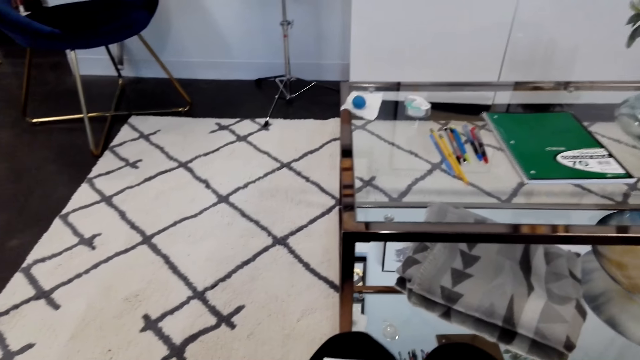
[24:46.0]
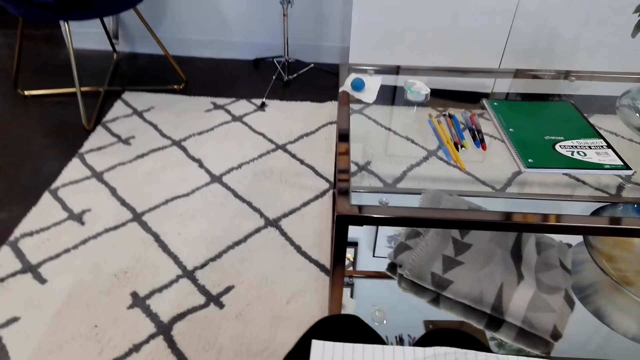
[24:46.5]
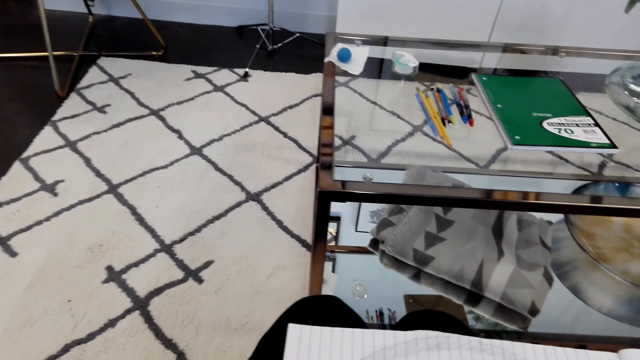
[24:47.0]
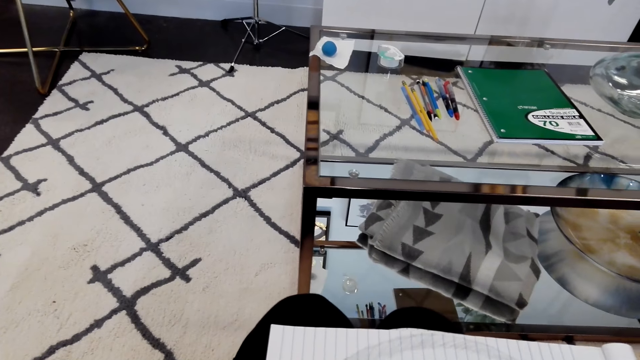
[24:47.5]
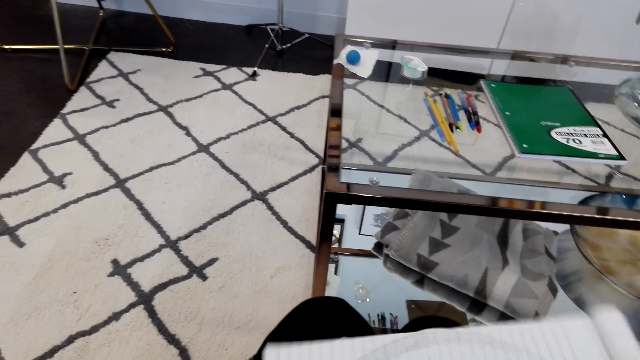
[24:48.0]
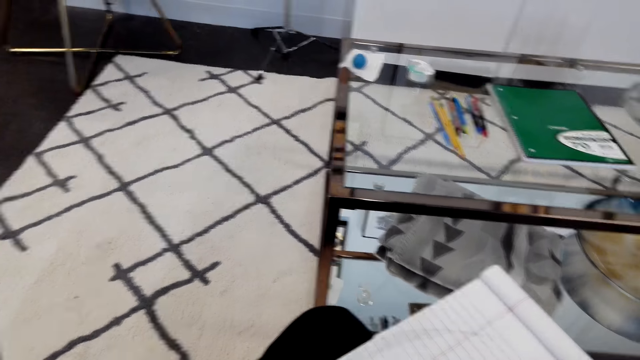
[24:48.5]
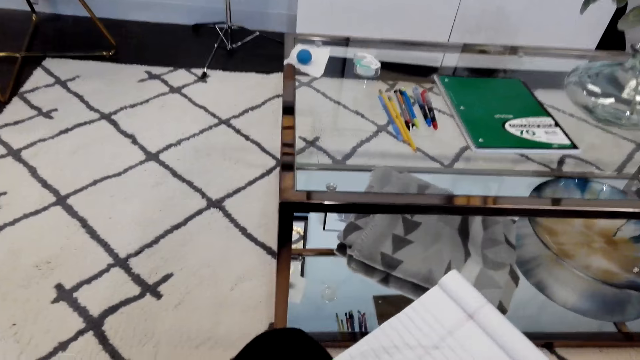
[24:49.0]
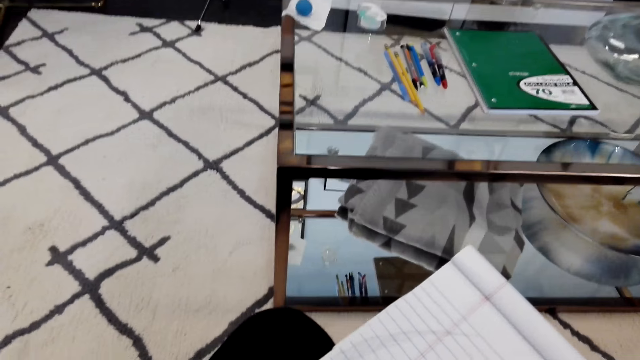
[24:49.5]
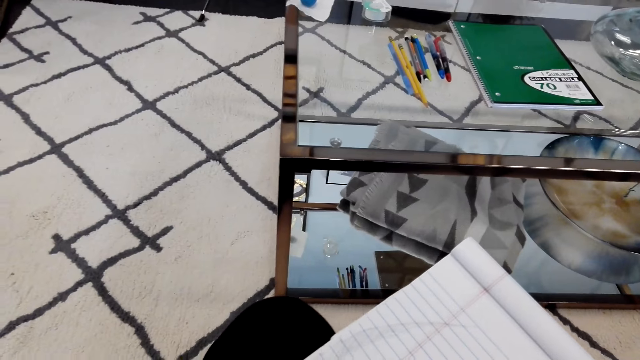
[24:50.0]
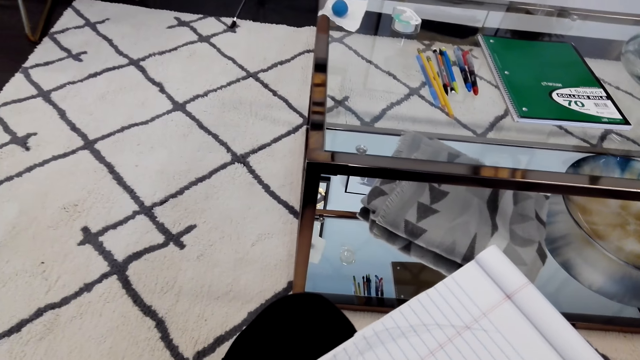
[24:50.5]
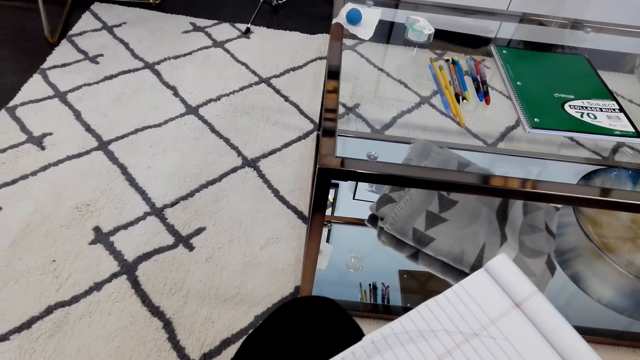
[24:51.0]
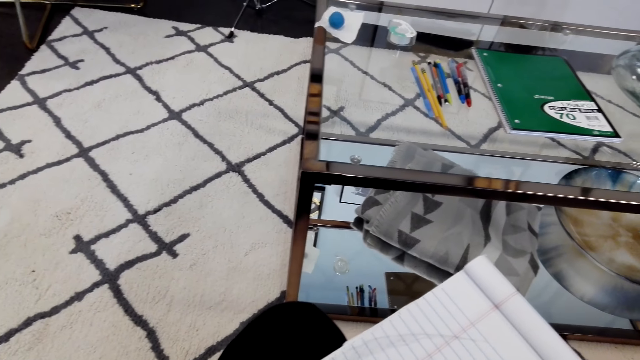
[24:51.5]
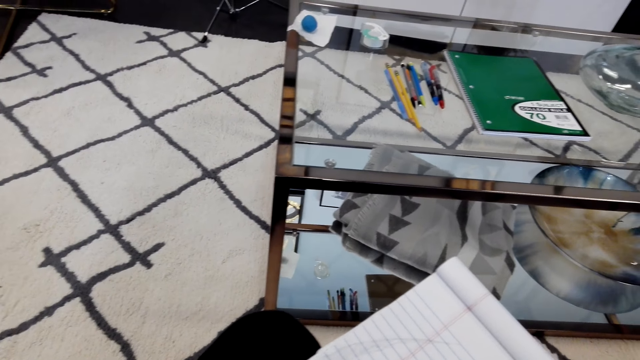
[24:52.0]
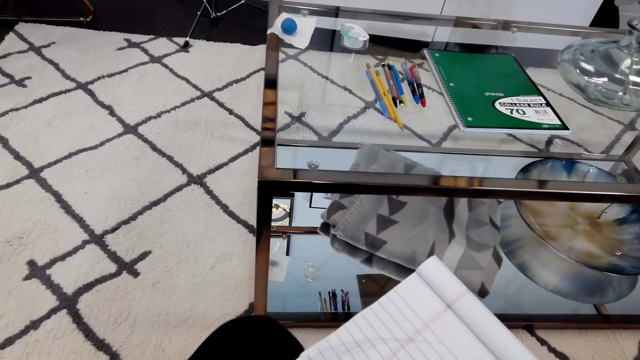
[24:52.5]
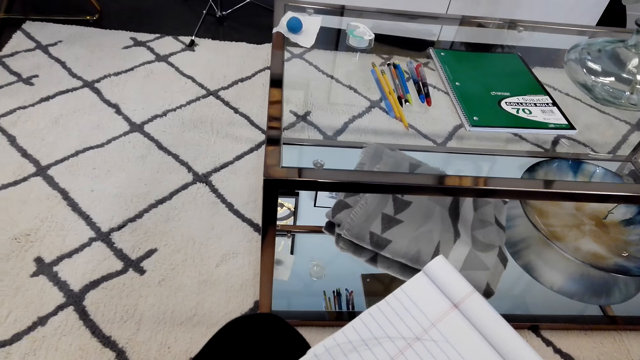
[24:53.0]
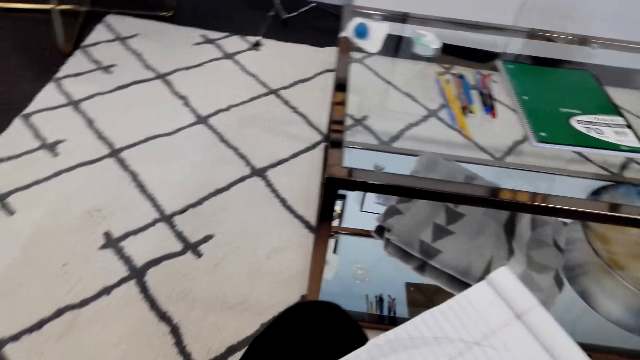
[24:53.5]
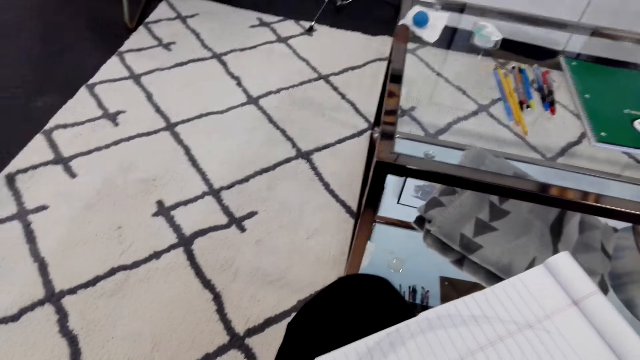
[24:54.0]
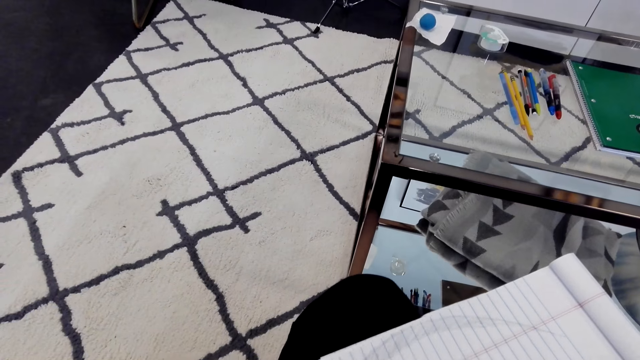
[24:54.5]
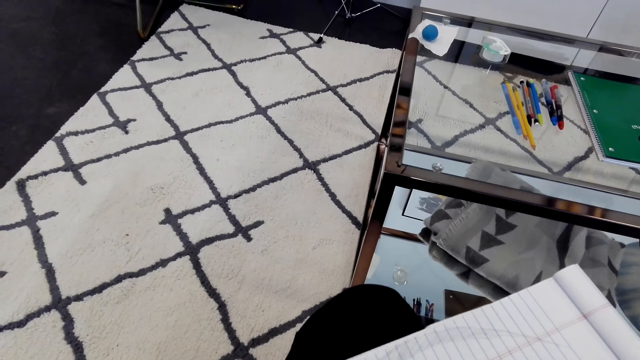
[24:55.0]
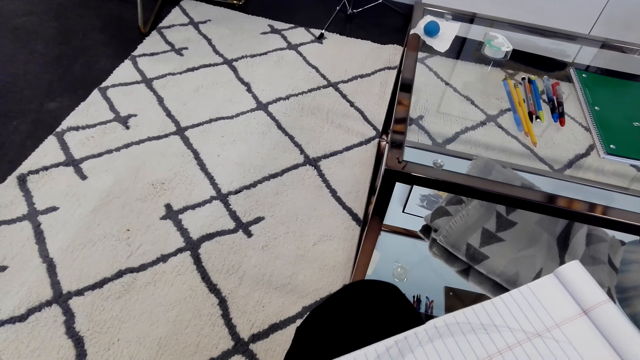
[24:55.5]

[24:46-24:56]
The camera wearer draws on the piece of paper.

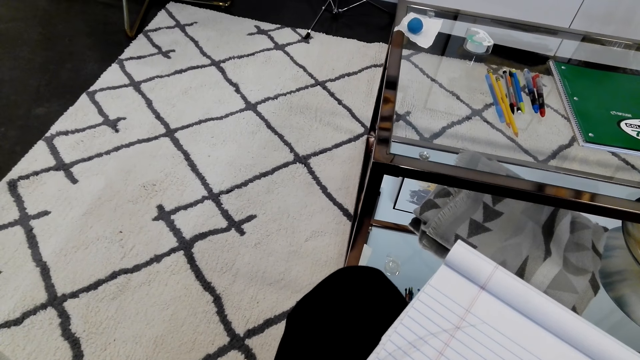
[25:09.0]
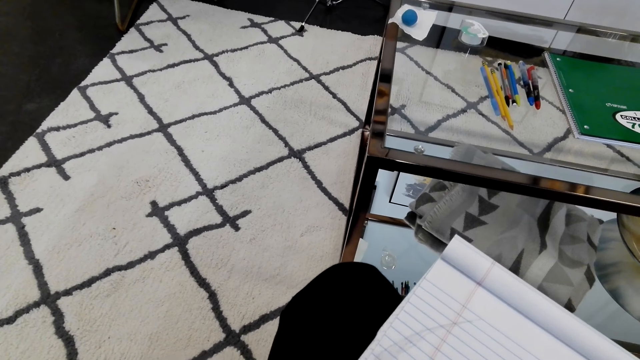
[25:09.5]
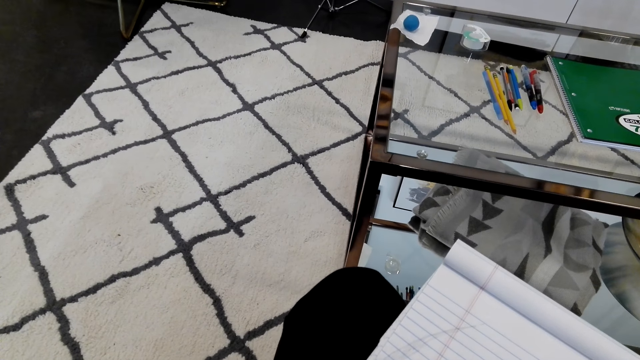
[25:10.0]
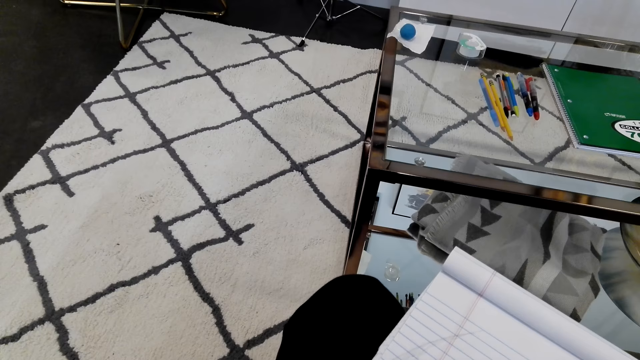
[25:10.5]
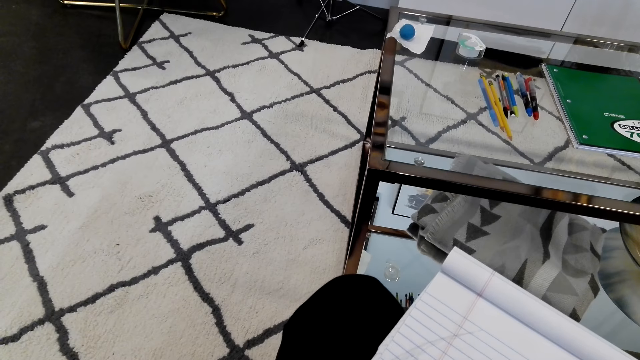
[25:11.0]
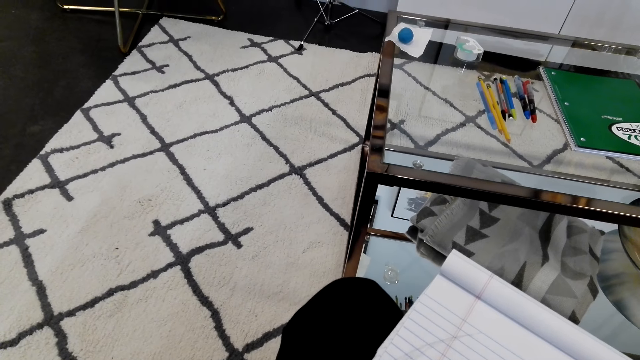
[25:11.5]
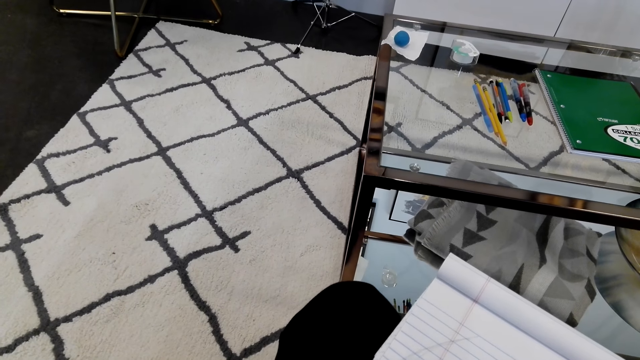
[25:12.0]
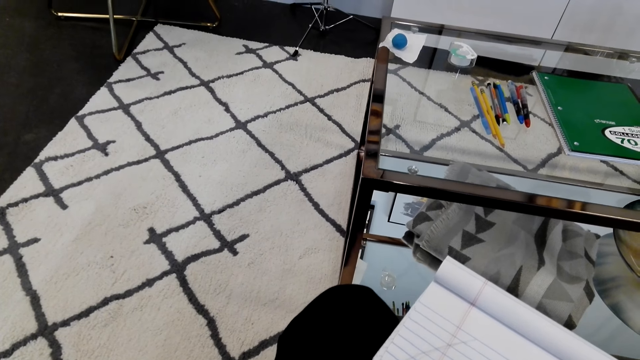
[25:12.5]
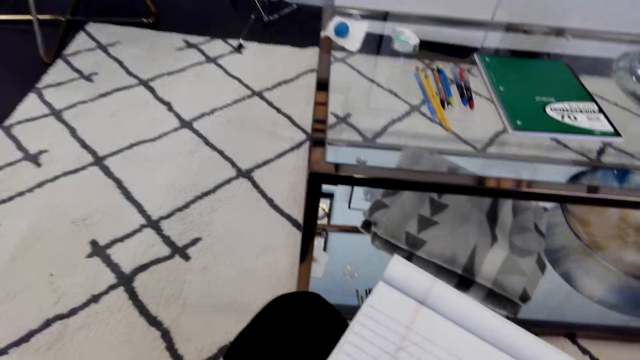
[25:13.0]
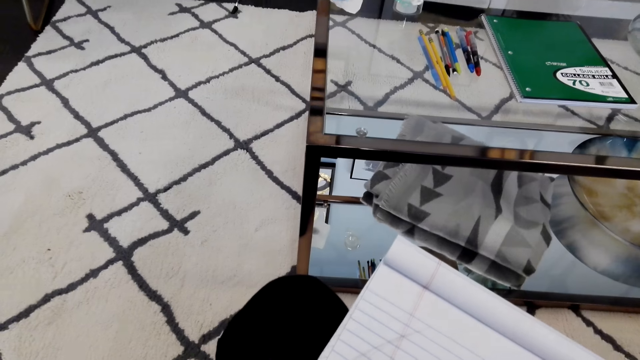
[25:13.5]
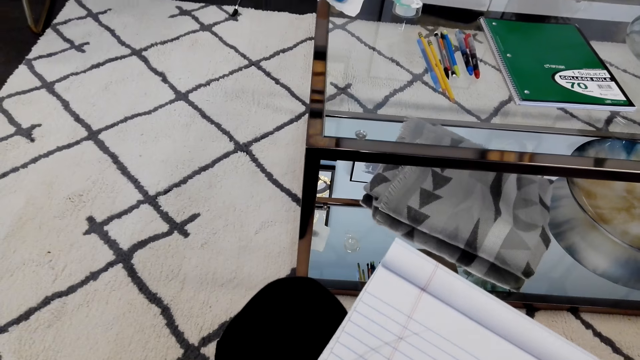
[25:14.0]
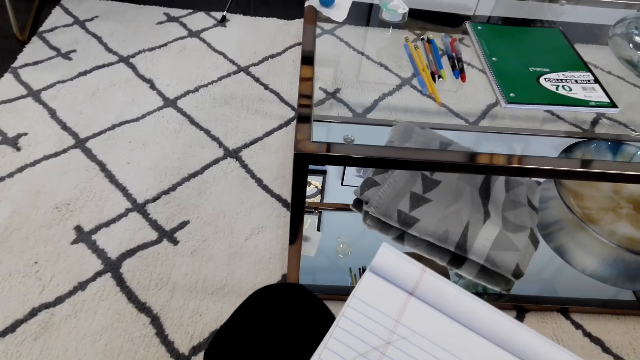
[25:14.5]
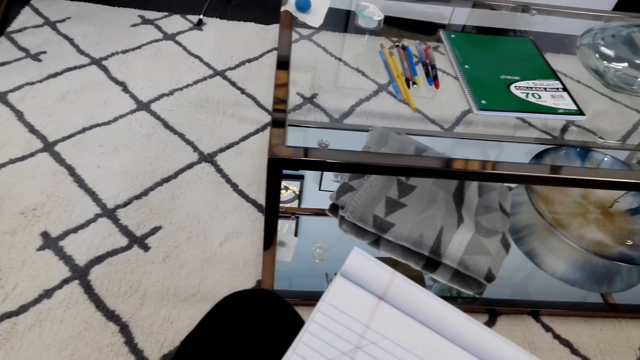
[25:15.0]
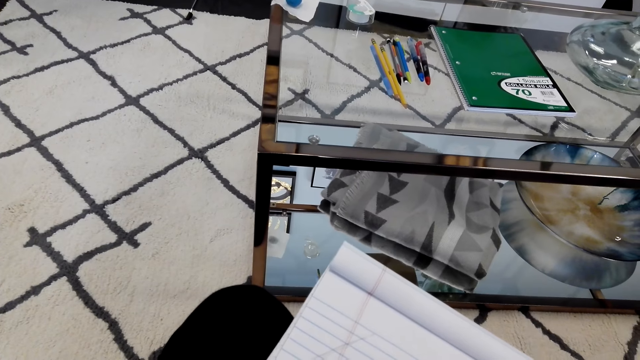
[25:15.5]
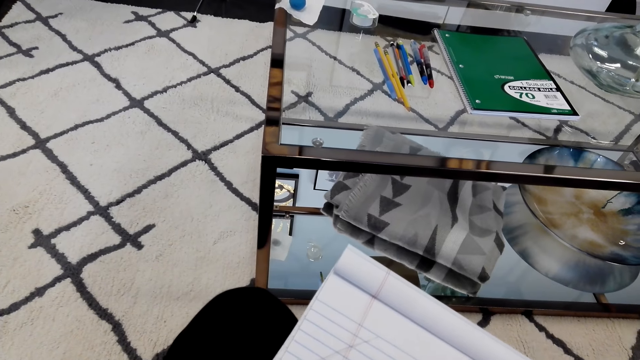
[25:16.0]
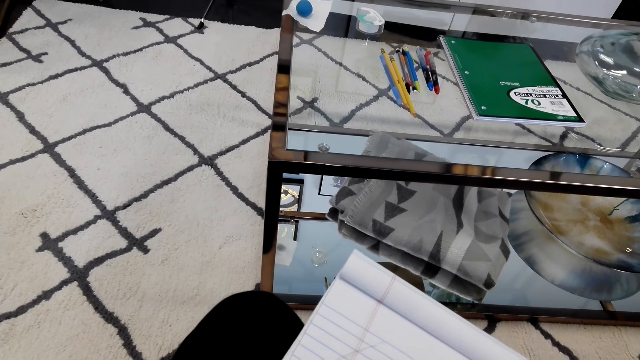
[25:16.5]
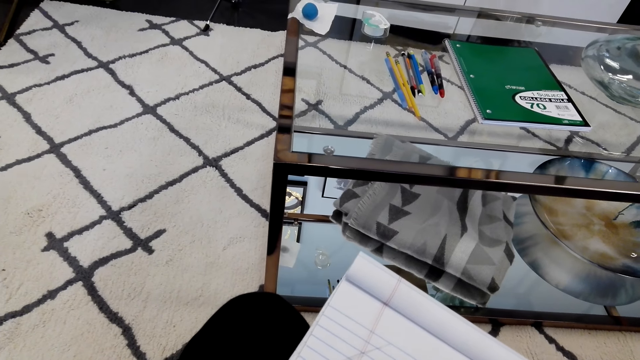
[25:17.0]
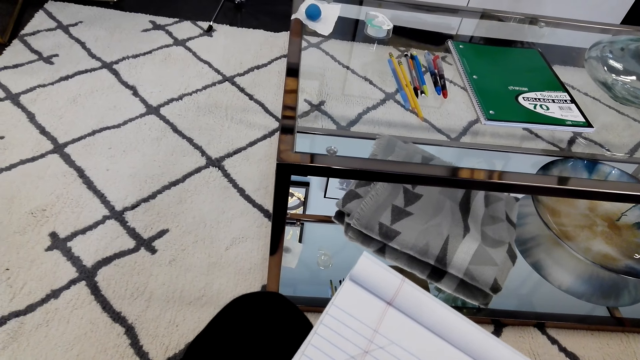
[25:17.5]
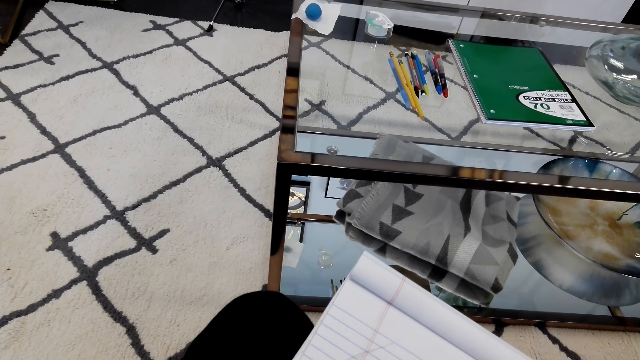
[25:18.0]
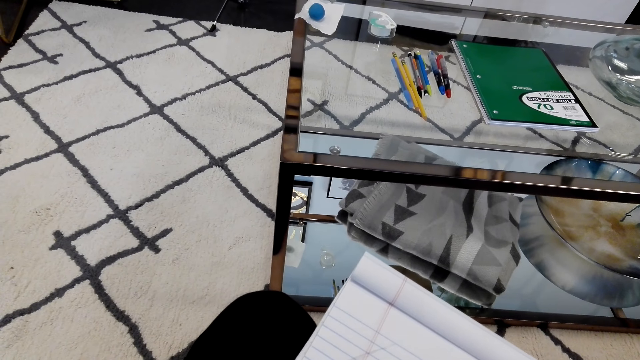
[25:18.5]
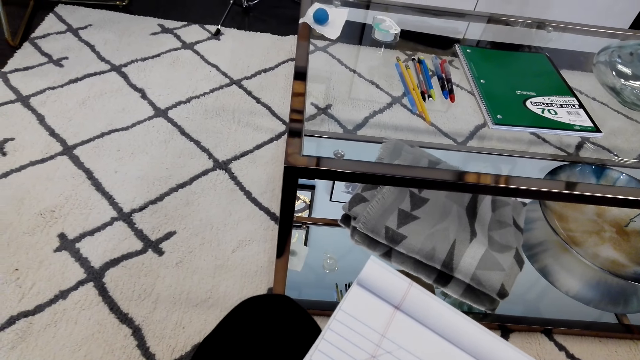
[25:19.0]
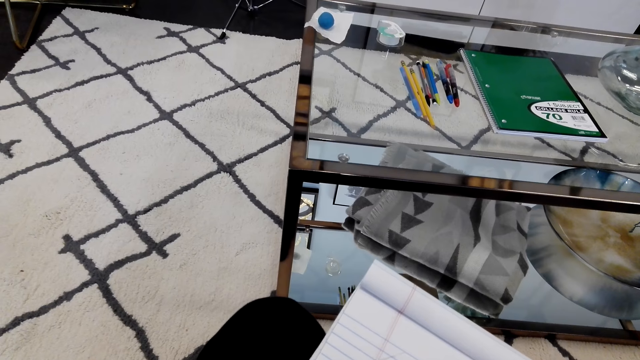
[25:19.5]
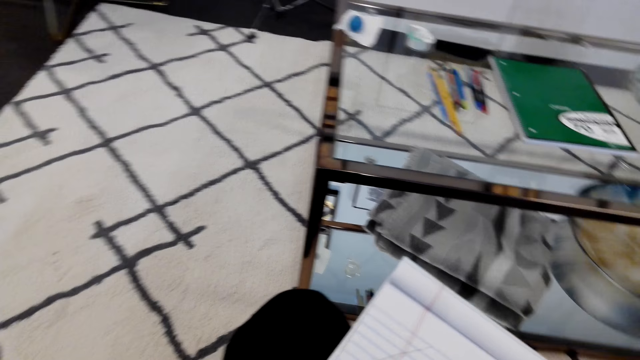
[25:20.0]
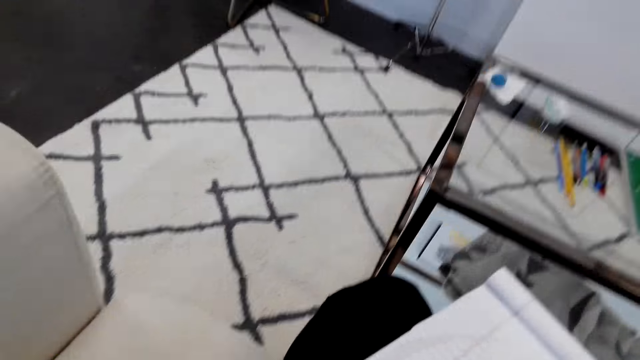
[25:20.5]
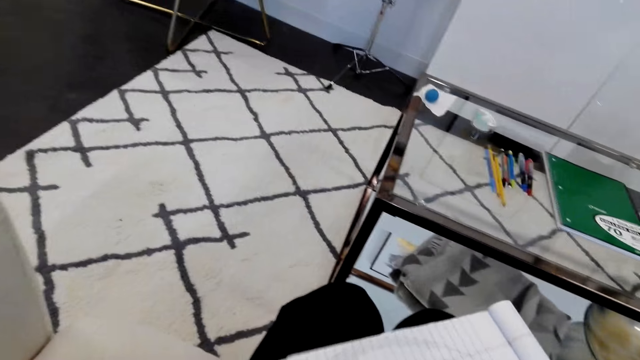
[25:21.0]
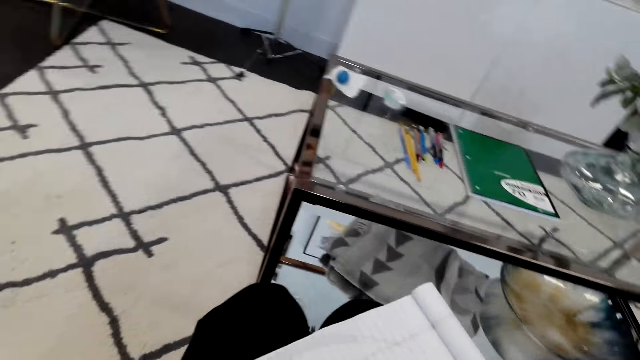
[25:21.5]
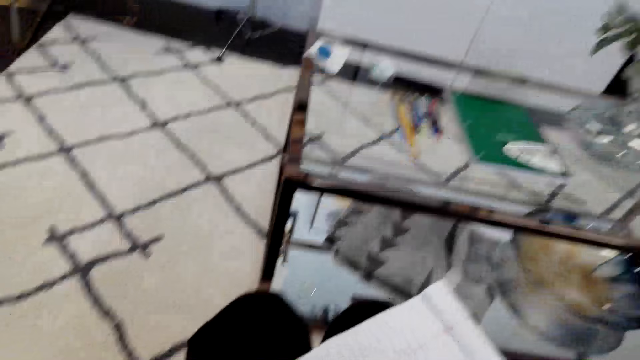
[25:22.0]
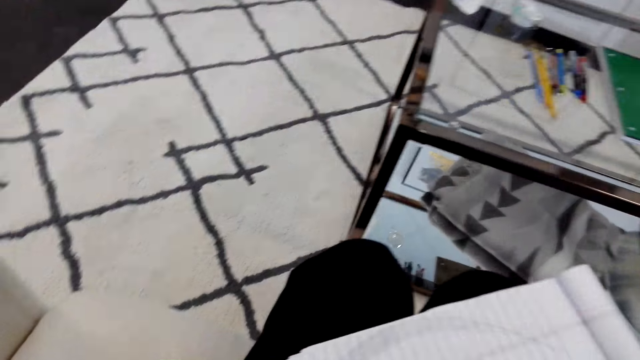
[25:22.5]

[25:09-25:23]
The camera wearer converses with someone. They draw on the piece of paper. They converse with someone.
